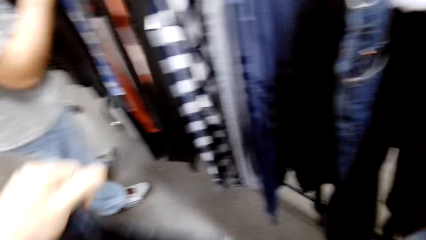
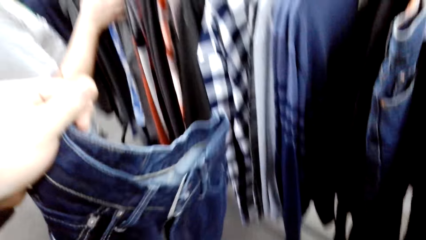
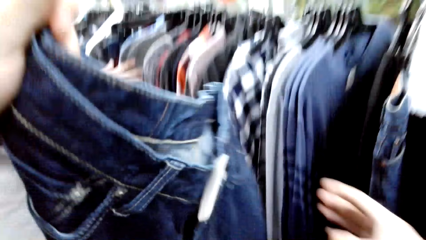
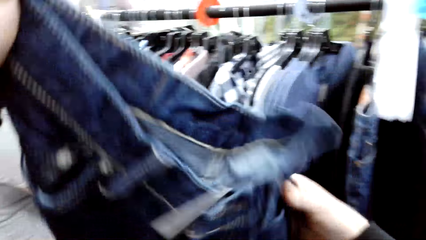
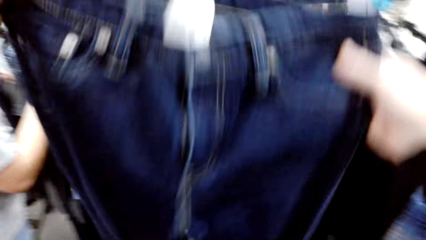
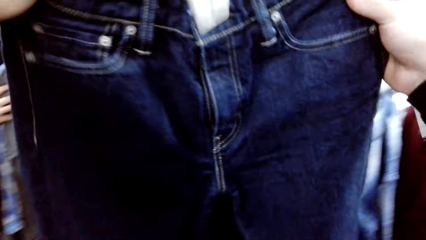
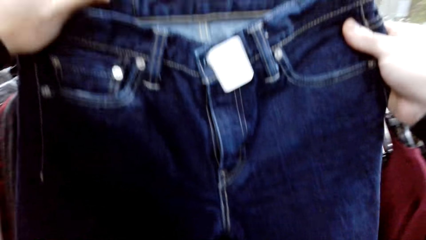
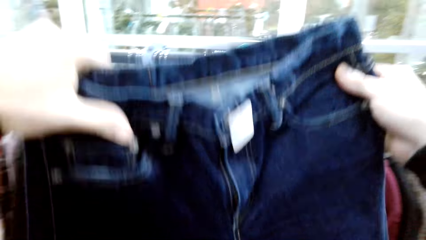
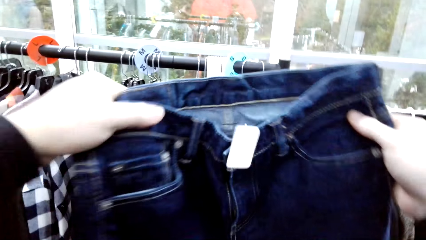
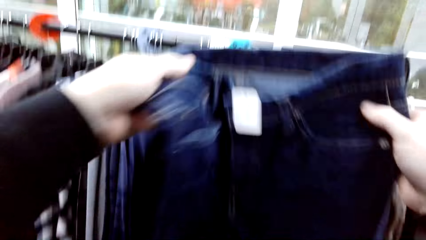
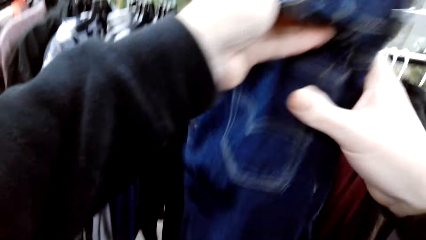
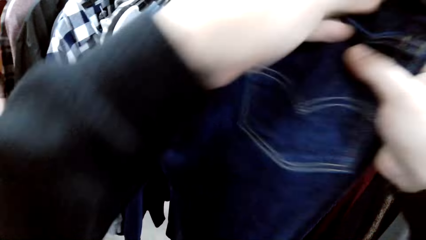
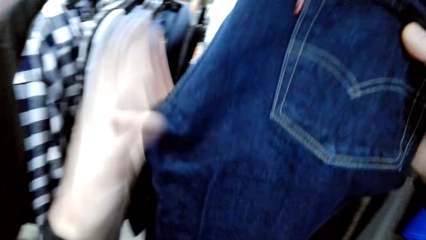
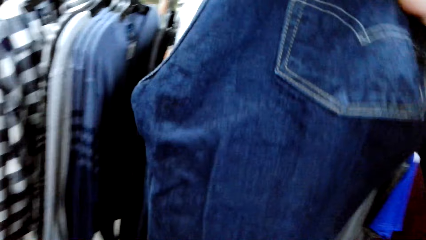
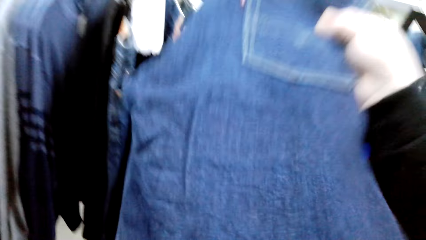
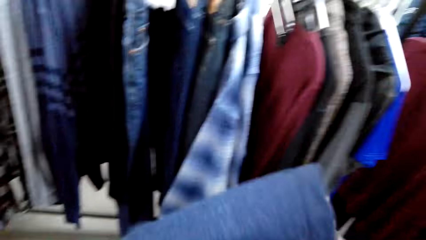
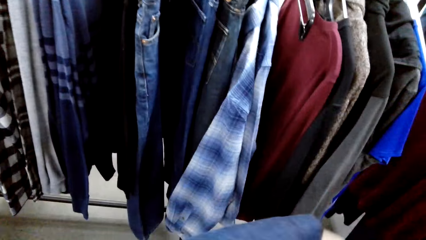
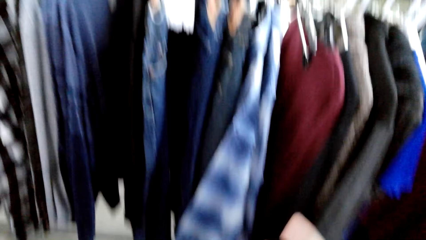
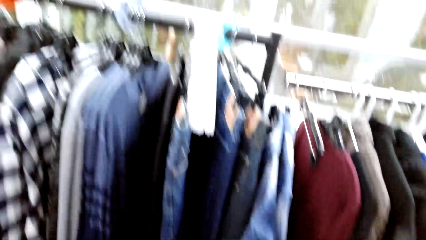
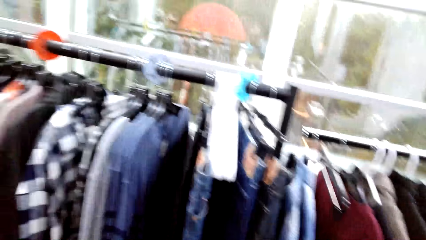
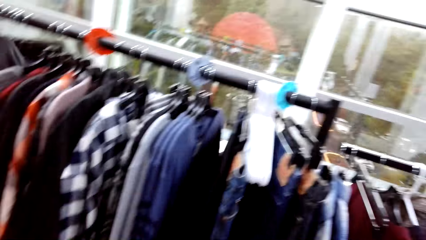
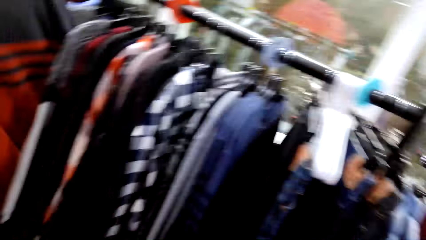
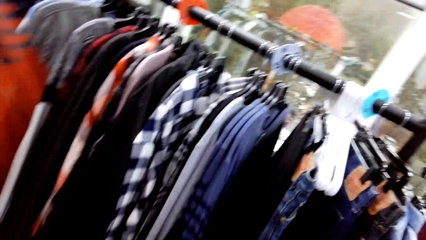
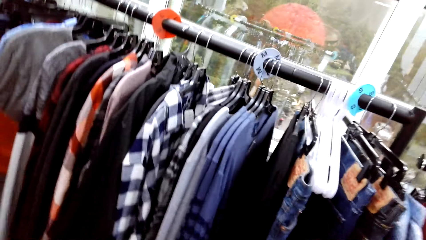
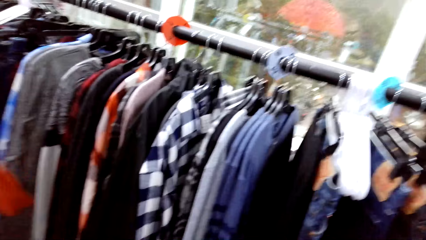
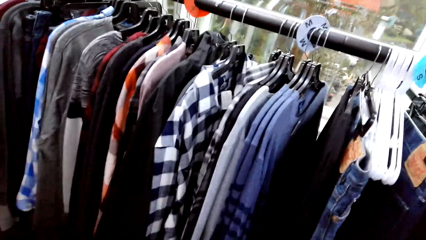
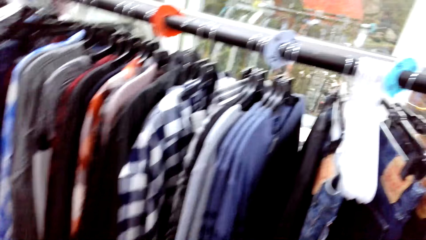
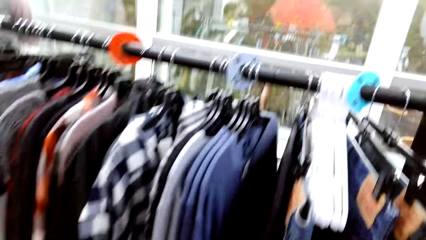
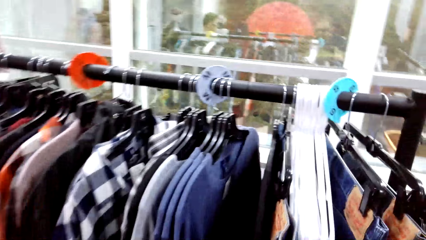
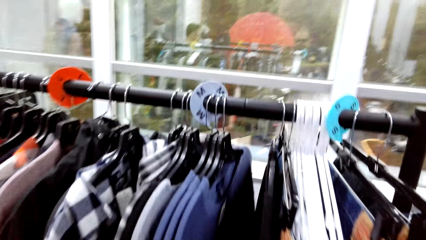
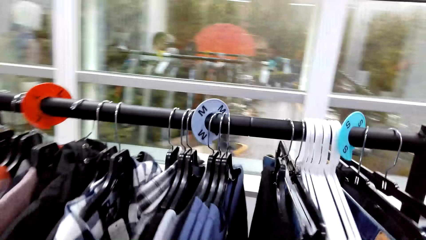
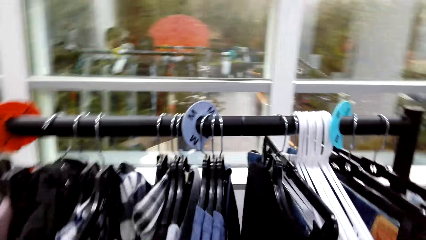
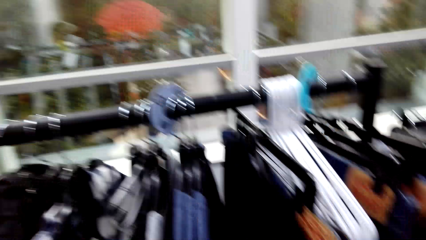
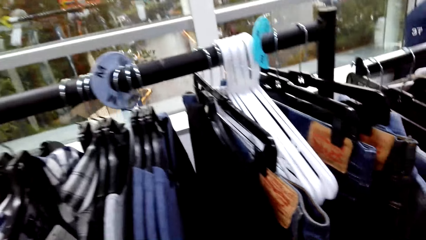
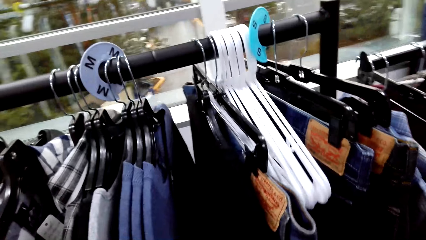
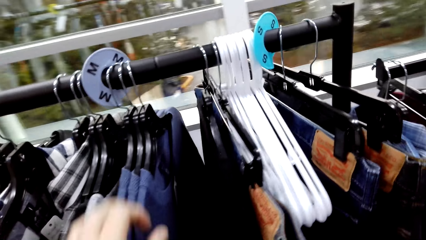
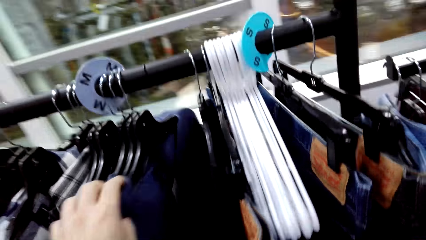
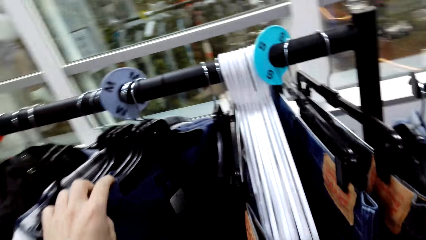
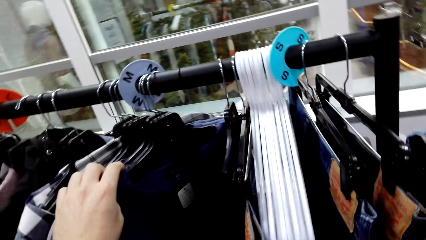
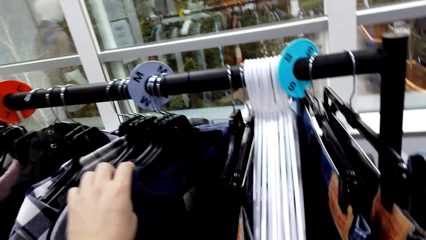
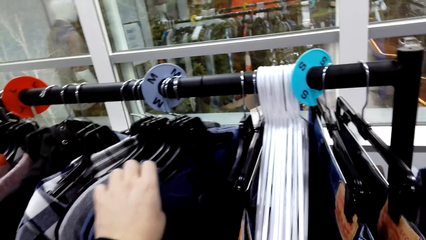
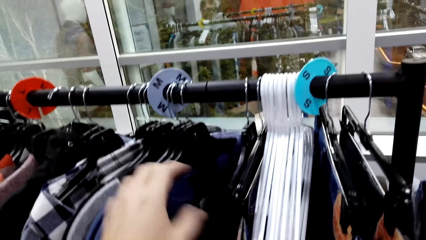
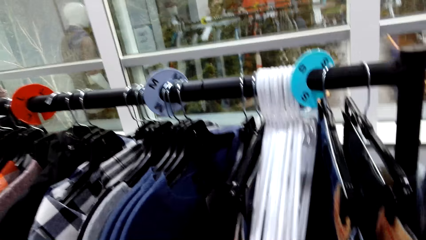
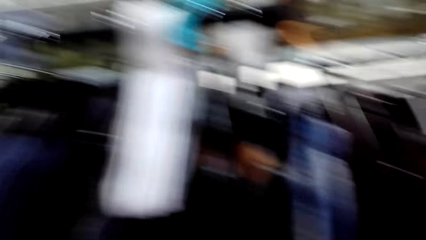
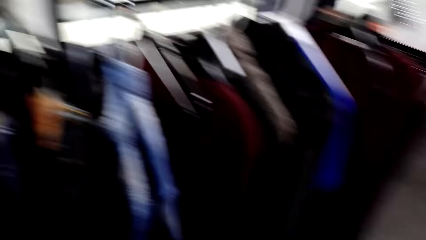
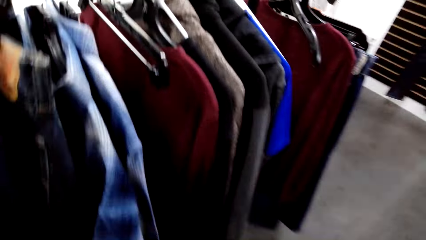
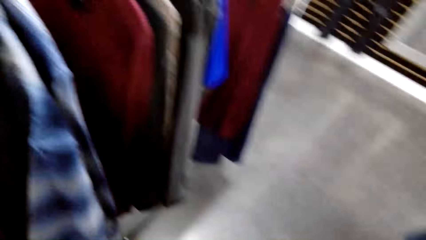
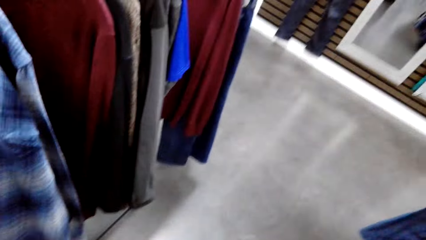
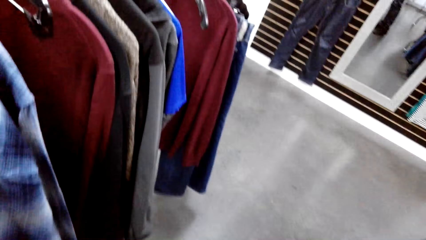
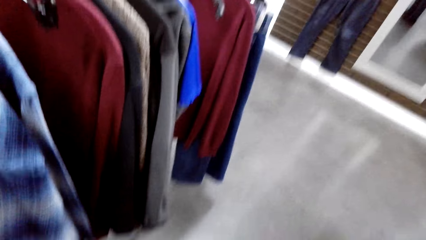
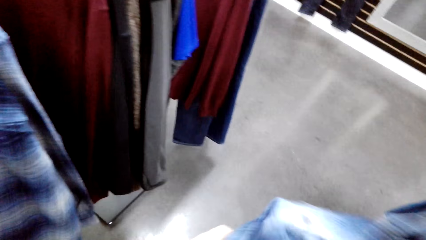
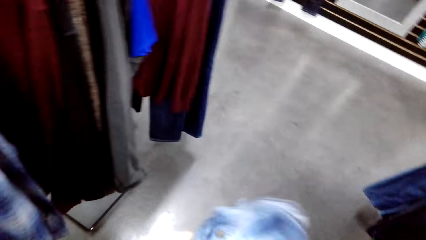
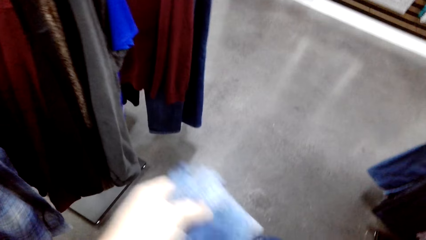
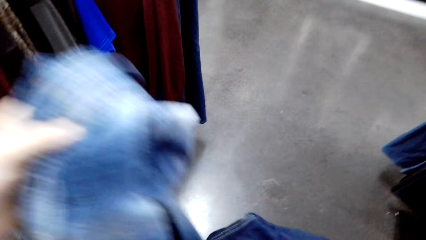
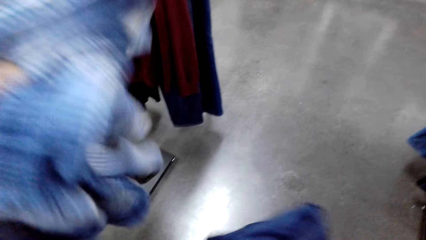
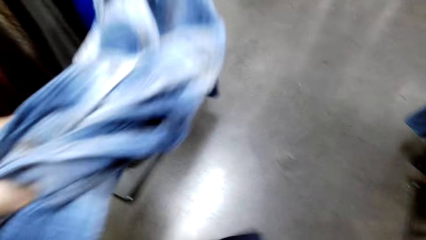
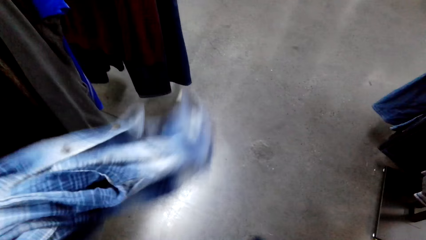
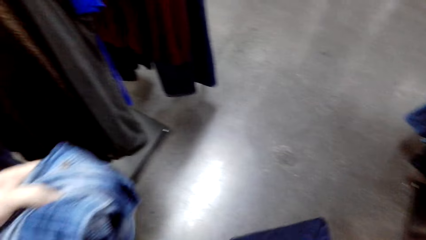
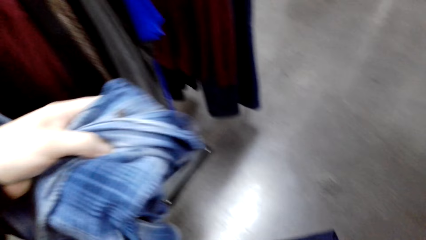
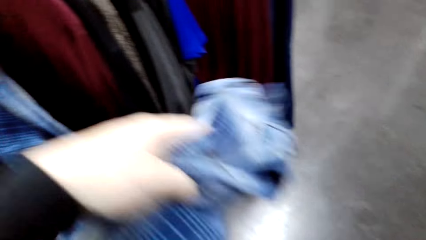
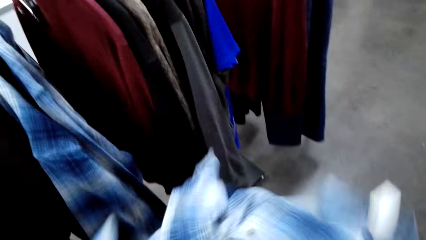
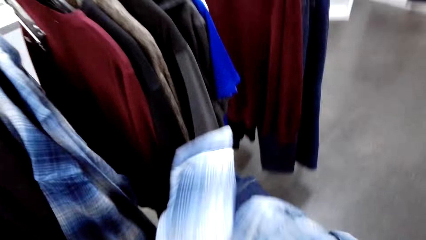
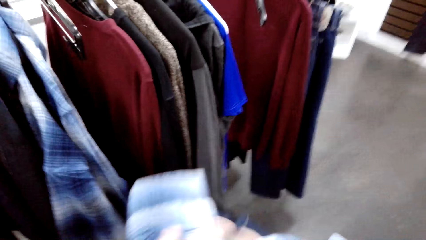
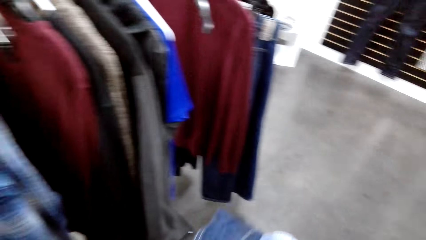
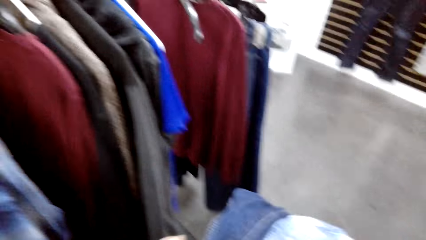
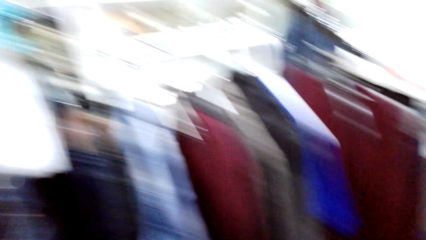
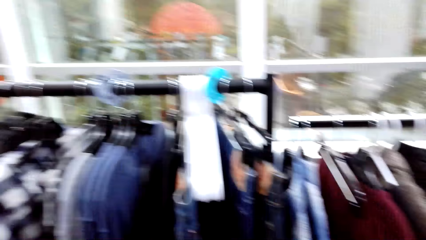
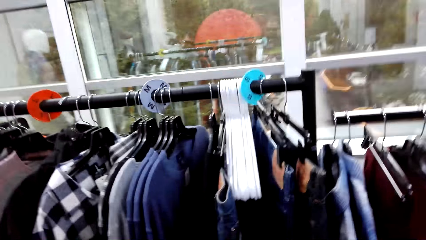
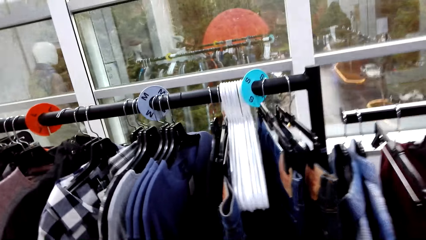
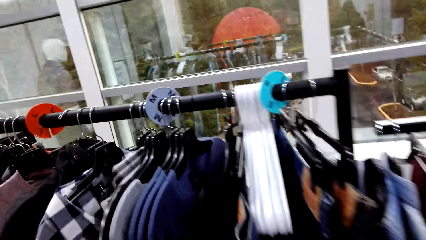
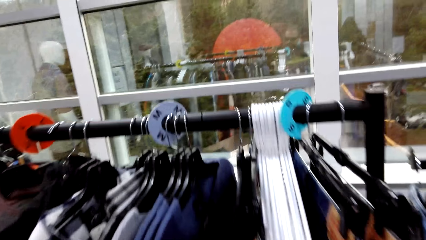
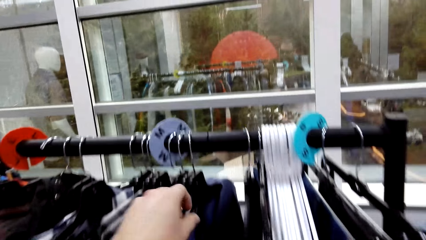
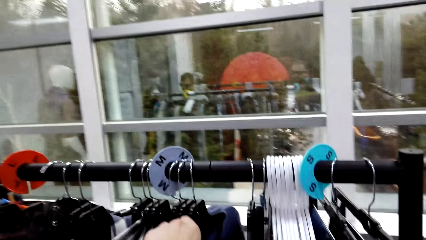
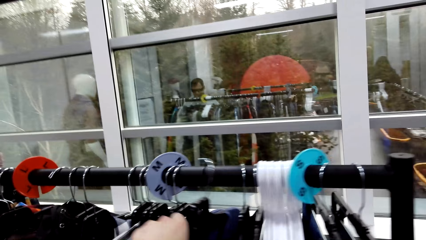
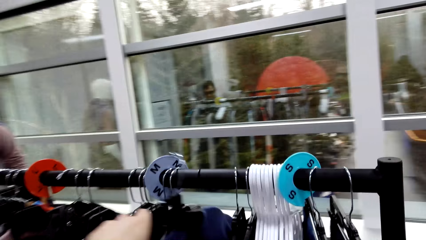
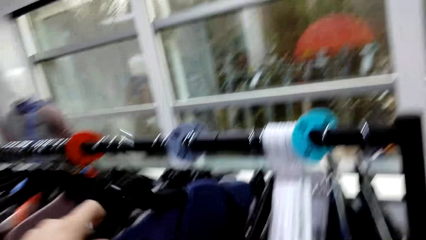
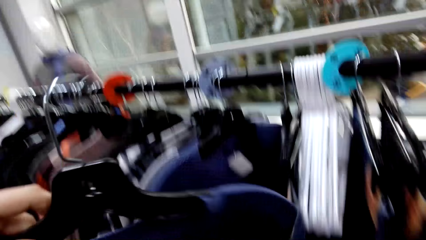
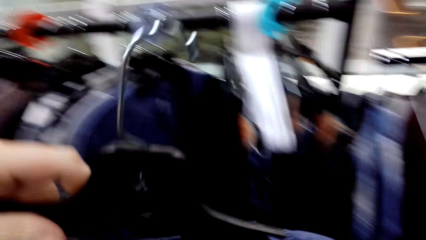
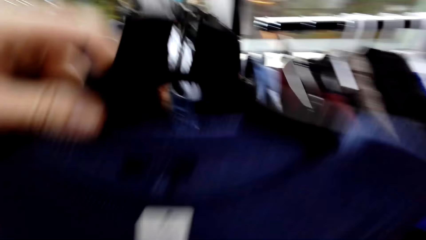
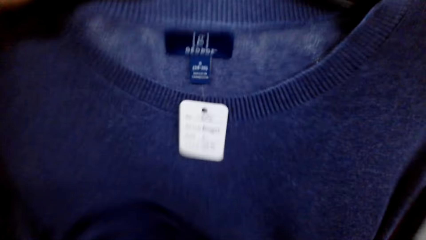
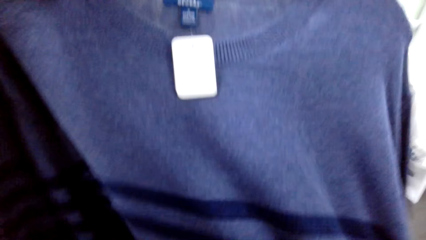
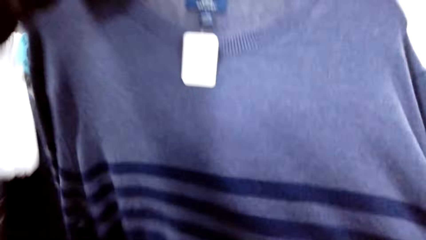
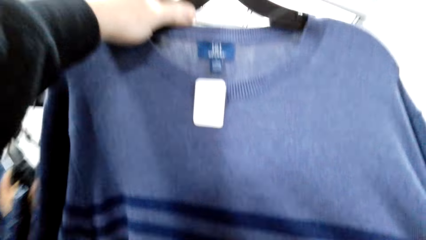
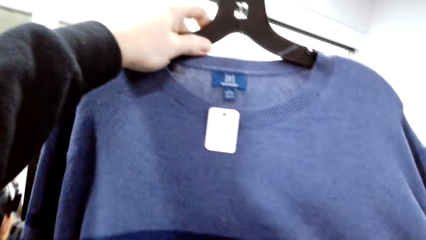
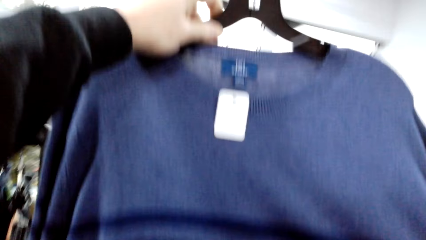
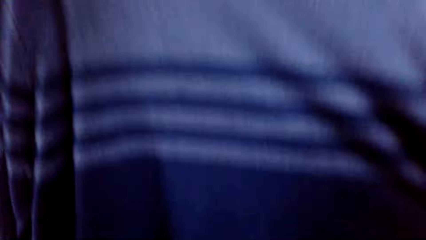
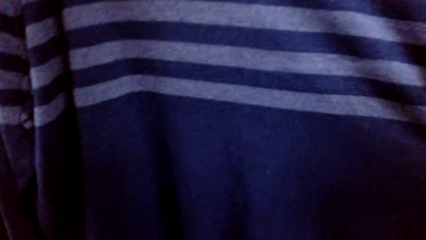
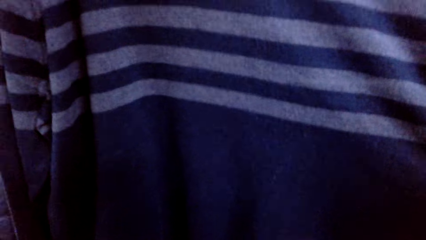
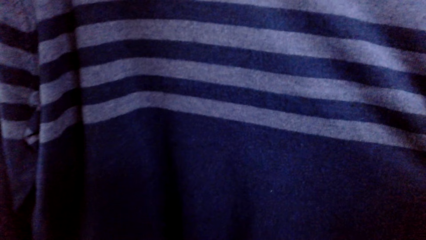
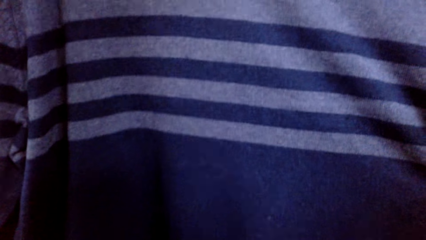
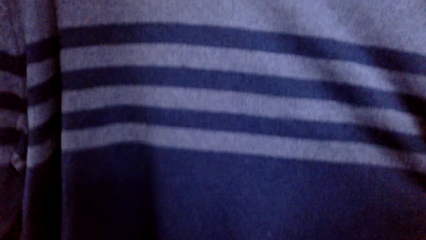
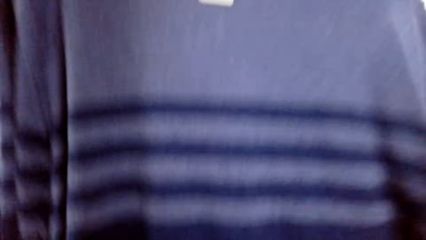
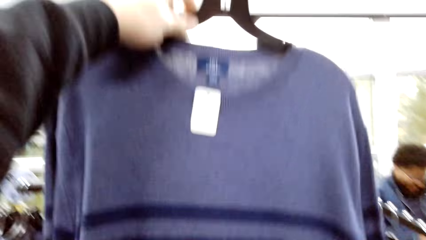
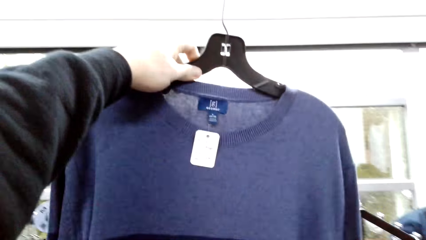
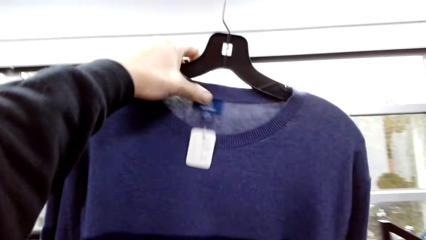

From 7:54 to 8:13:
The camera wearer holds the trousers. He lifts the trousers. He folds the trousers. He folds a cloth. He holds other clothes on the rack. He touches the clothes. He picks the shirt on his shoulder. He lifts a cloth. He folds the shirt and jeans in his hands. He holds the cloth. He takes a sweater from the rack. He stares round at the sweater. He stretches the cloth.
